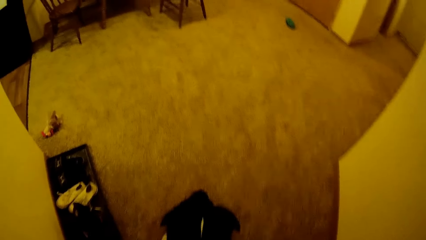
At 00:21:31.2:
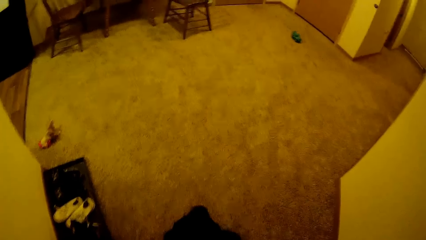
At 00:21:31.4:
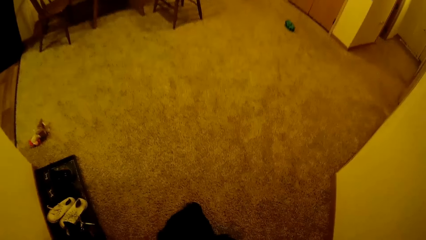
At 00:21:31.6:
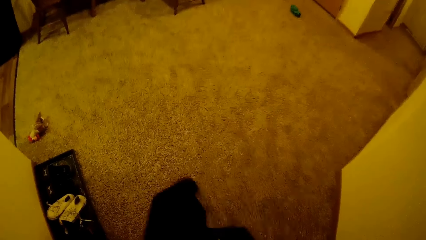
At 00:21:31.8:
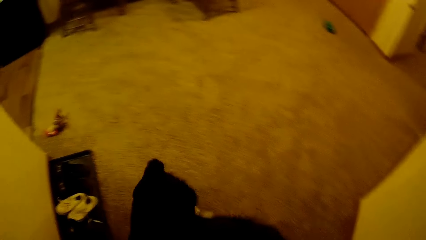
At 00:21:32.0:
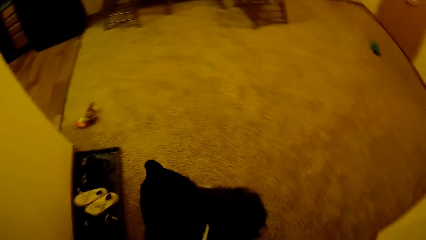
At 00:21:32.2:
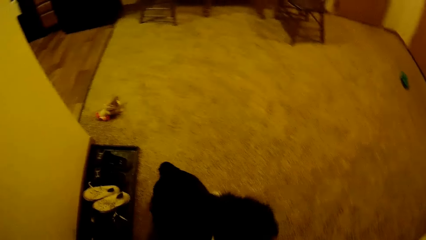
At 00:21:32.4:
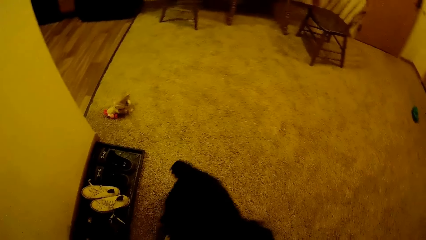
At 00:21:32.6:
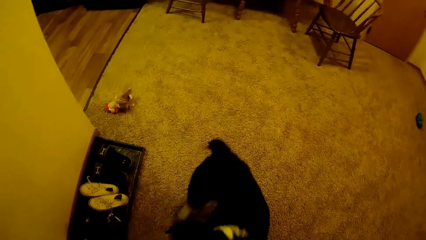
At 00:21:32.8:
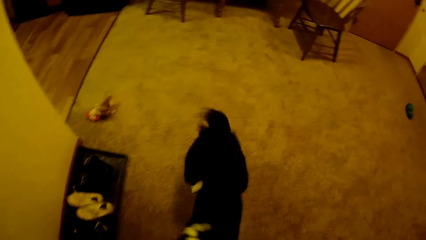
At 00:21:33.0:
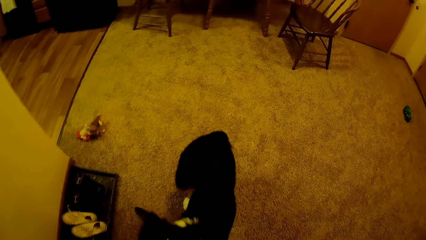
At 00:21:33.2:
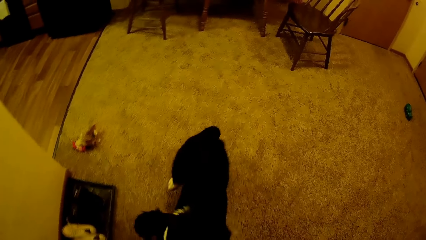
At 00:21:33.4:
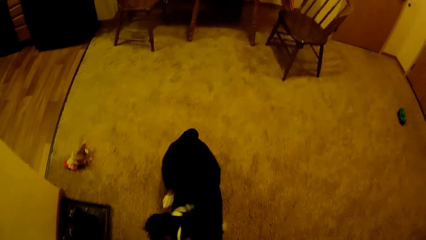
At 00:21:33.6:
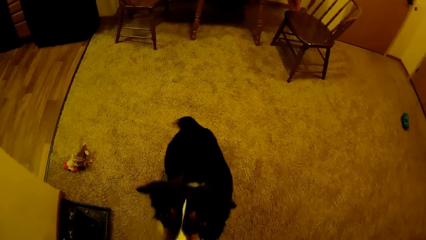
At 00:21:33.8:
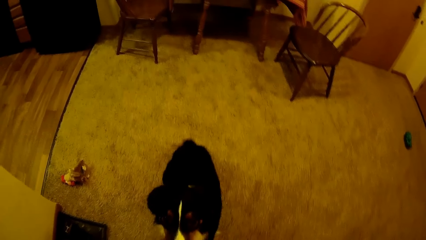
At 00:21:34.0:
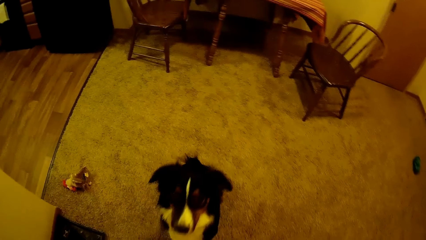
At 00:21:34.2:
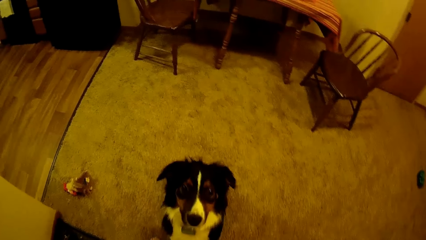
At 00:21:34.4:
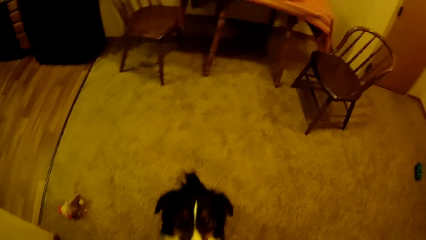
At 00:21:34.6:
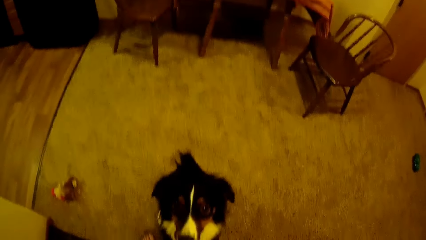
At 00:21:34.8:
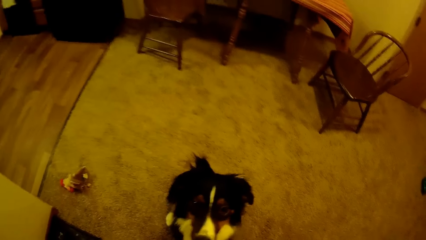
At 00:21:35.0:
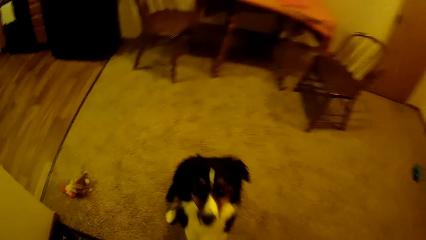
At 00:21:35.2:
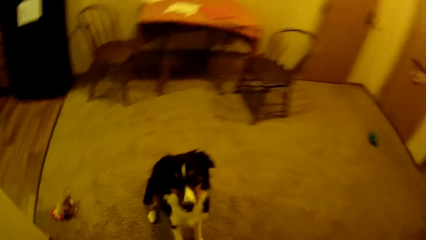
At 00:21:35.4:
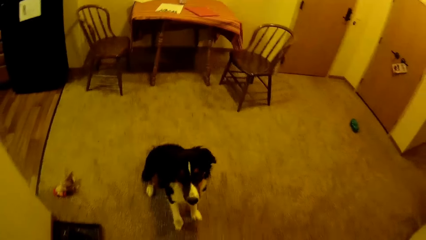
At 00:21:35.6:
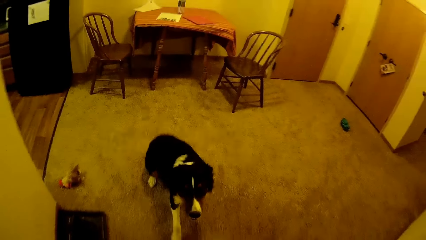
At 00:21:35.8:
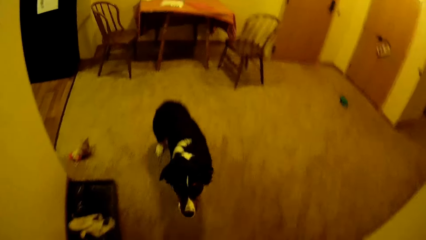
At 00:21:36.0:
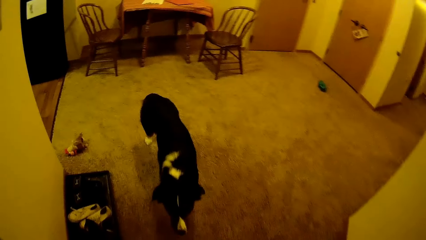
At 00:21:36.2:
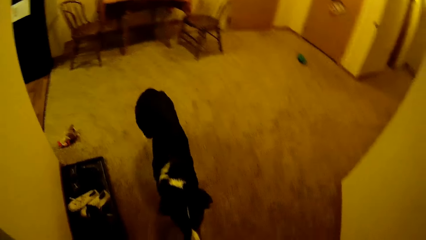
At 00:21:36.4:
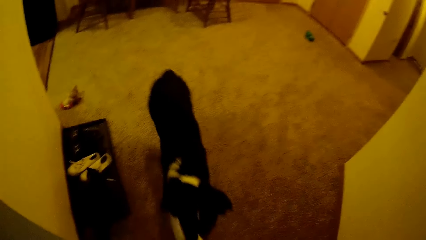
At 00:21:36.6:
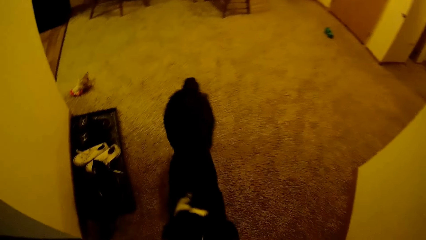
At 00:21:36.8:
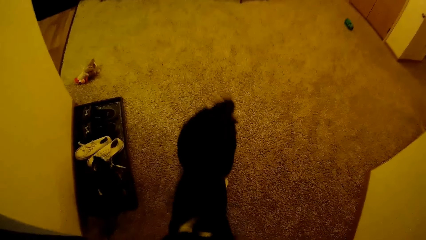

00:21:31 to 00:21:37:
The camera wearer trains the dog.

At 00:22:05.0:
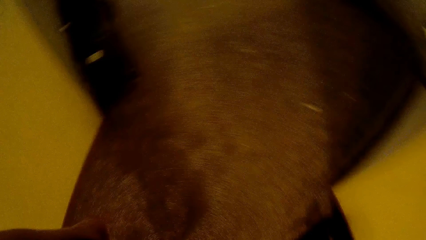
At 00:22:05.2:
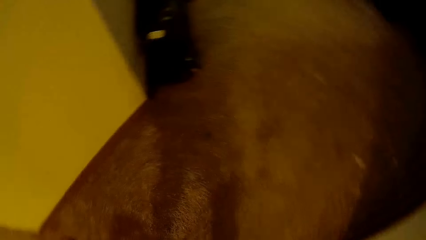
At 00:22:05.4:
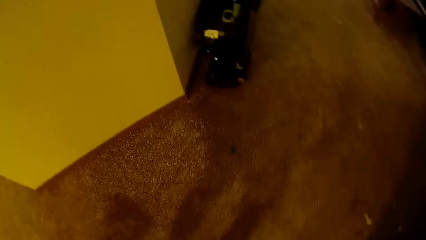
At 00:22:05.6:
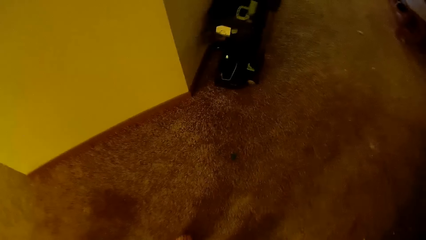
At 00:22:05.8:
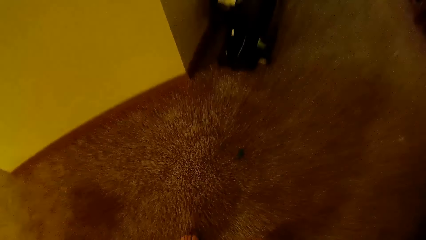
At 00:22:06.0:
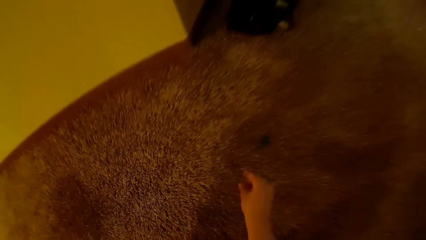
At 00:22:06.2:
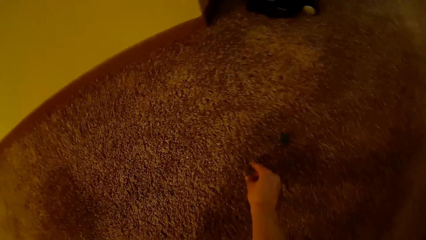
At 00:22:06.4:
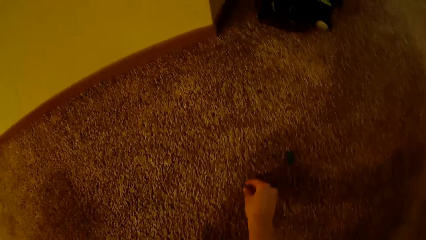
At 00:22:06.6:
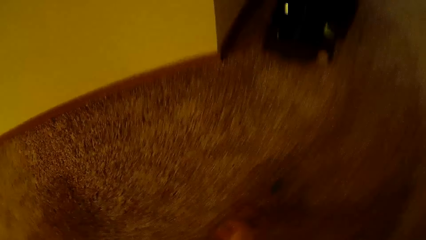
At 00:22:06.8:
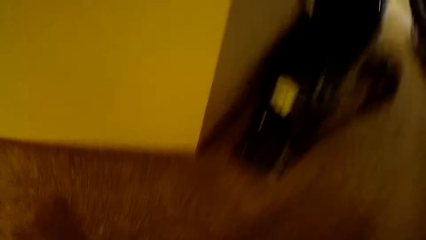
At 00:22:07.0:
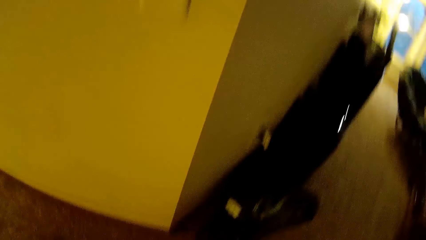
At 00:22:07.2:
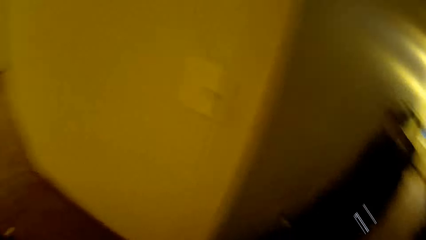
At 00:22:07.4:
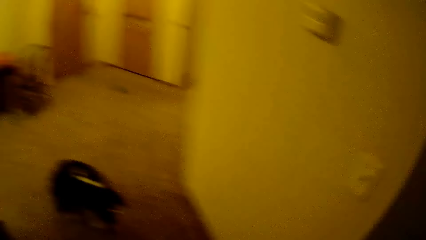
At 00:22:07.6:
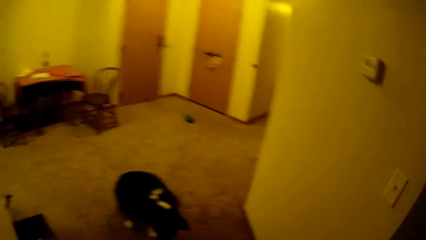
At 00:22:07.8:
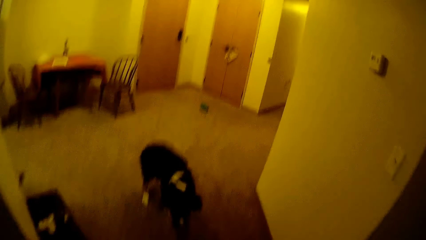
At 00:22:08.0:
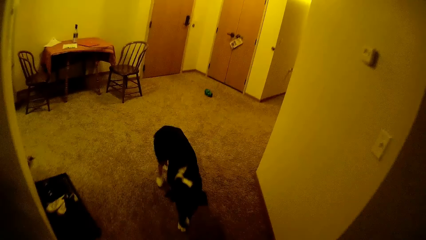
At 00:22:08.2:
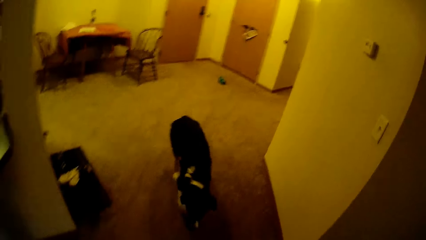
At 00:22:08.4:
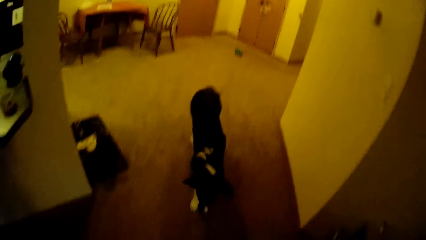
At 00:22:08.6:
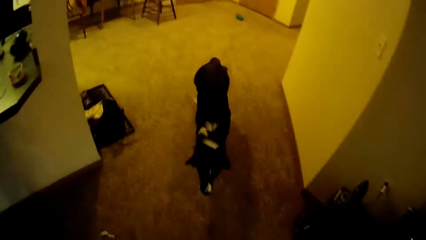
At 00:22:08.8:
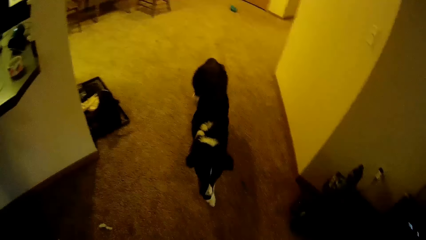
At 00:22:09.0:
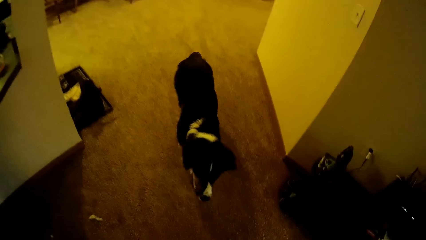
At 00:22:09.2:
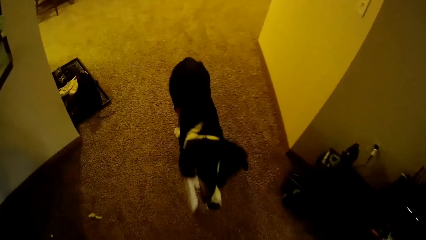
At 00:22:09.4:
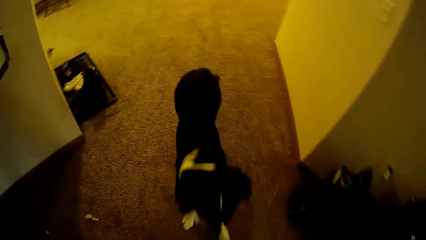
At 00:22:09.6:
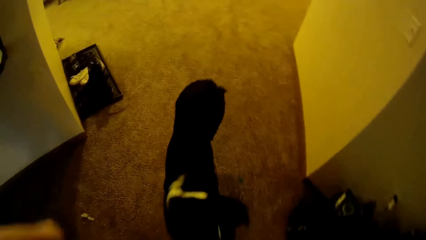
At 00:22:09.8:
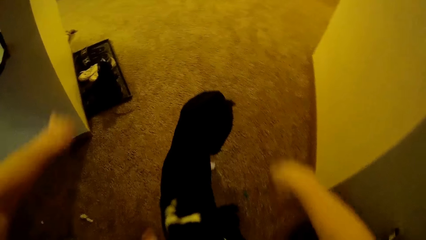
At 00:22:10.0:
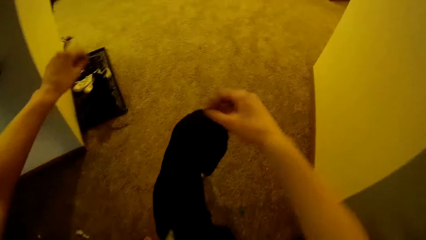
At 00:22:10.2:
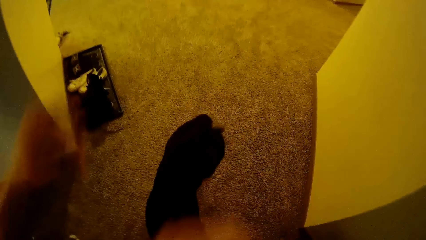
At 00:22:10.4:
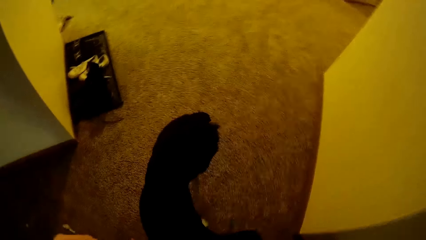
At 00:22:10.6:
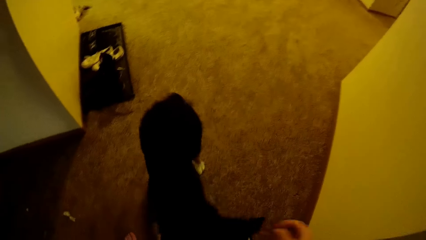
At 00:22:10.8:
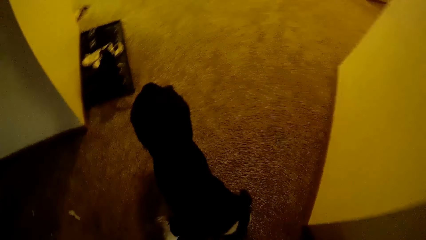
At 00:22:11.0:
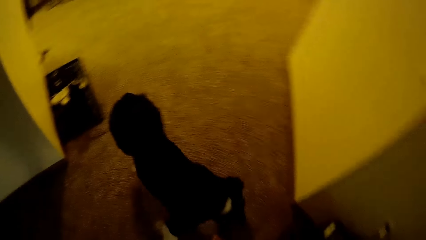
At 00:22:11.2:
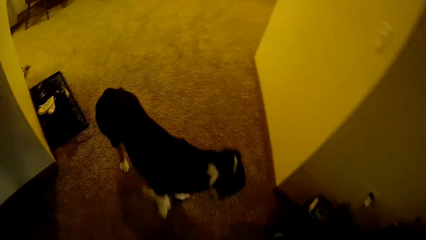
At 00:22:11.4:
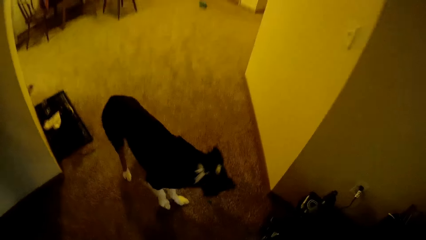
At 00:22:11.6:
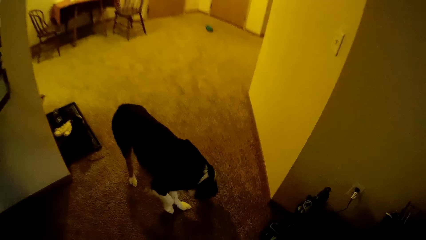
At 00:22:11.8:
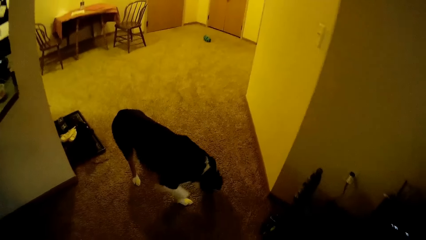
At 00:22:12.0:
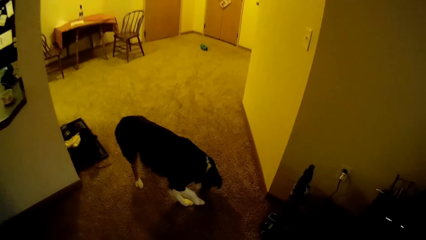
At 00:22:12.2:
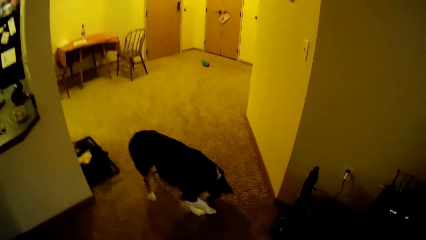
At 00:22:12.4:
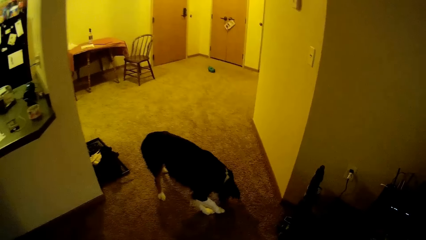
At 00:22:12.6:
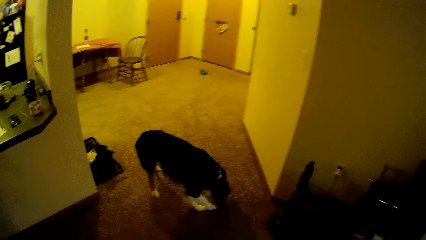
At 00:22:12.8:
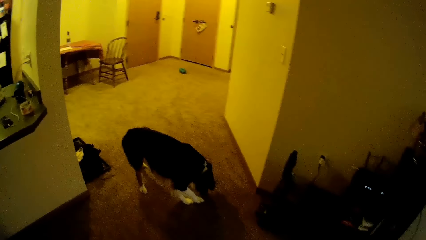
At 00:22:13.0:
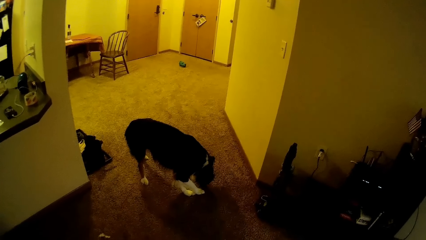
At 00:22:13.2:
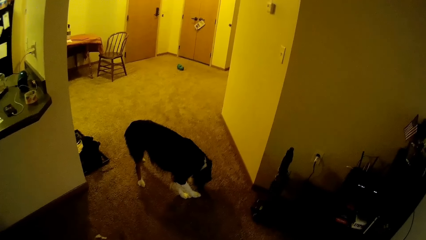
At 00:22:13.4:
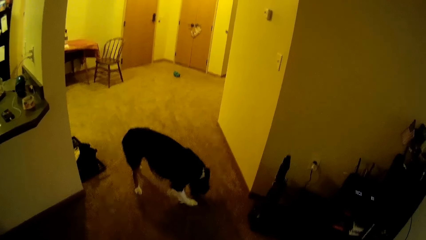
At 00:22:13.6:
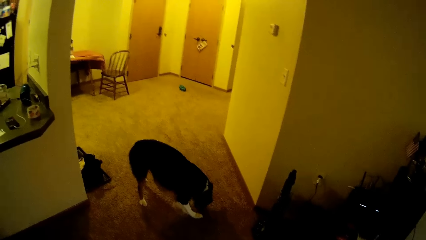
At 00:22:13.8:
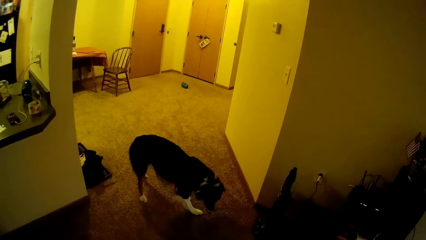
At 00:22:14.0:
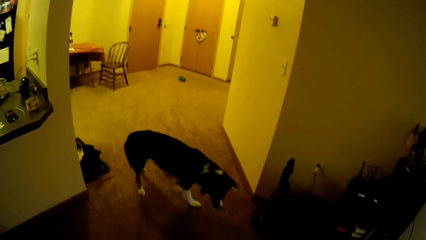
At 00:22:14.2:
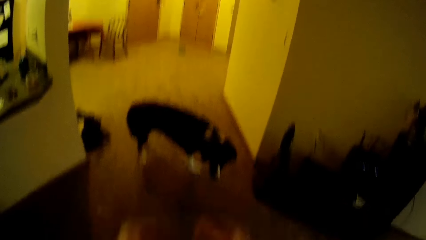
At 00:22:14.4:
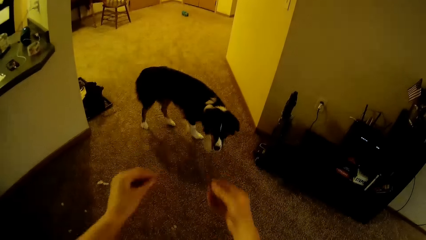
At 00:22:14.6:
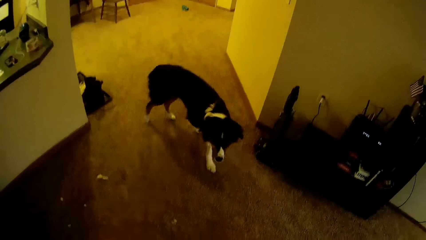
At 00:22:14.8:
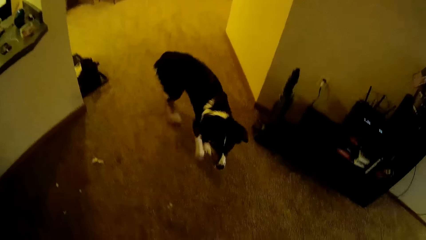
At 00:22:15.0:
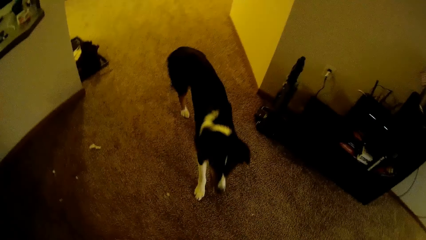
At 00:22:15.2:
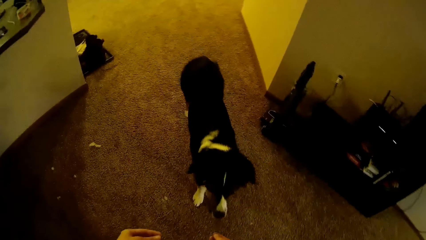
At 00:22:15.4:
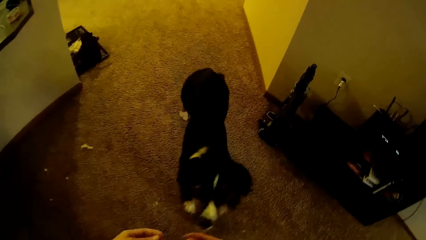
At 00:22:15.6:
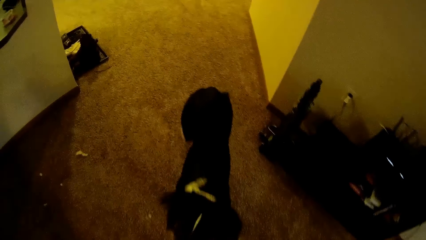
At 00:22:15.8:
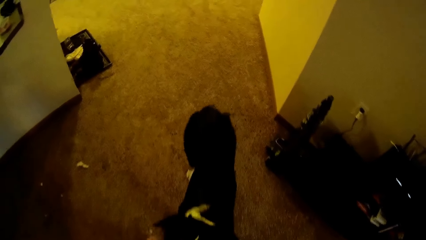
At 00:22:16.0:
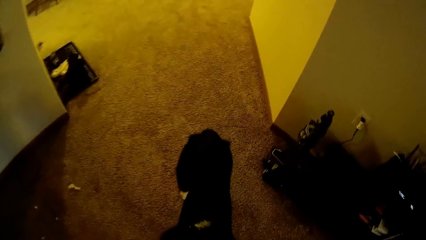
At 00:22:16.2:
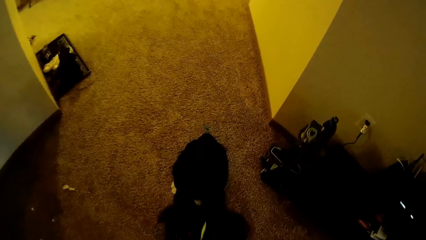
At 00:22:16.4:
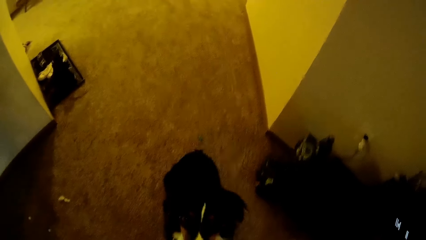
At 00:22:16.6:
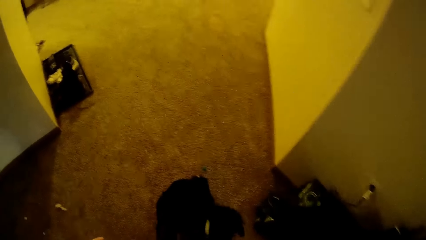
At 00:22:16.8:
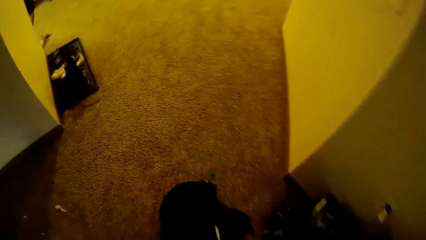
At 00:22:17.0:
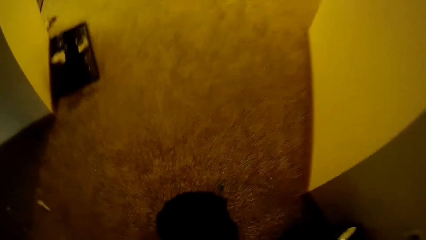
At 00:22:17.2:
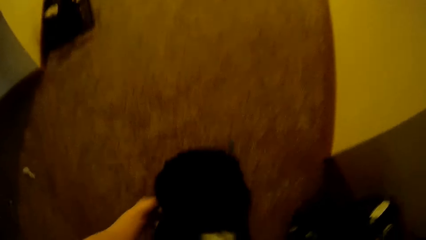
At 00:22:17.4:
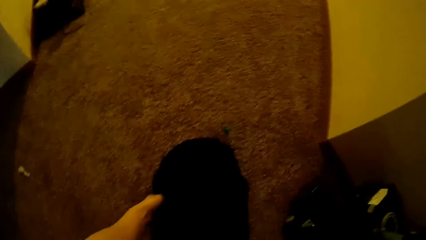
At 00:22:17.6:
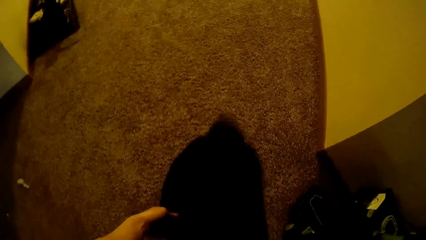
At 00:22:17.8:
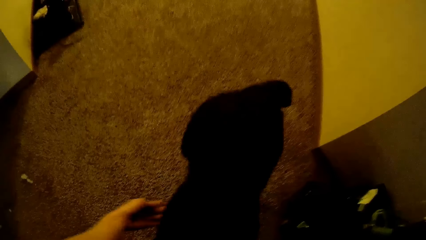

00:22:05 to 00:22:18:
The camera wearer picks something from the floor. They look at the dog.
